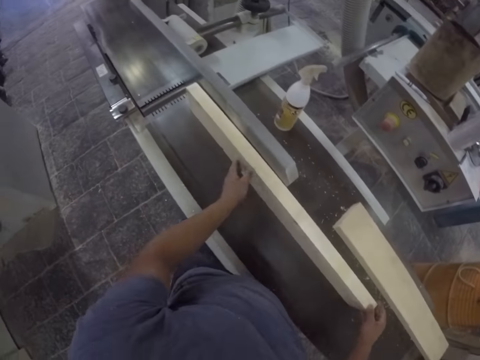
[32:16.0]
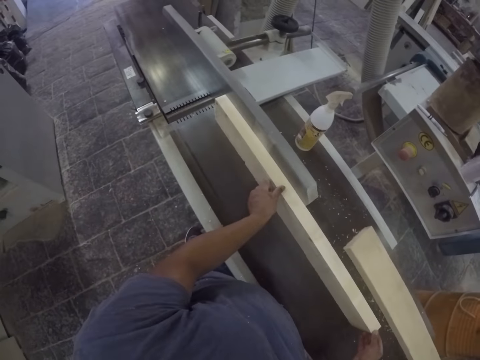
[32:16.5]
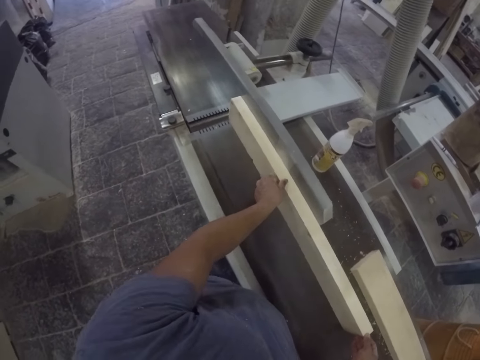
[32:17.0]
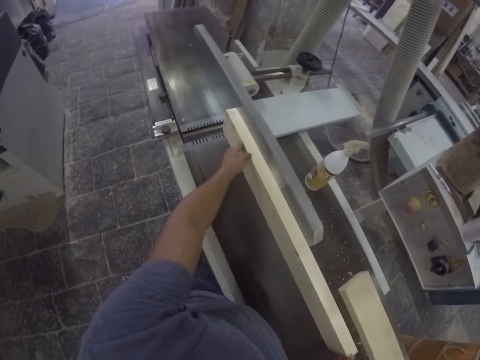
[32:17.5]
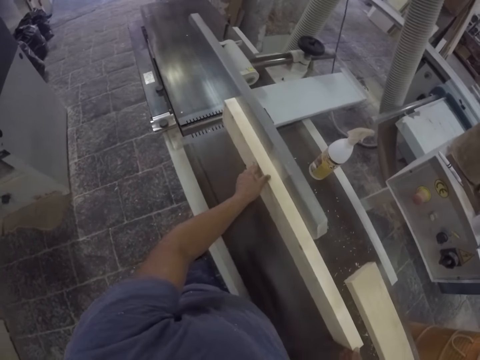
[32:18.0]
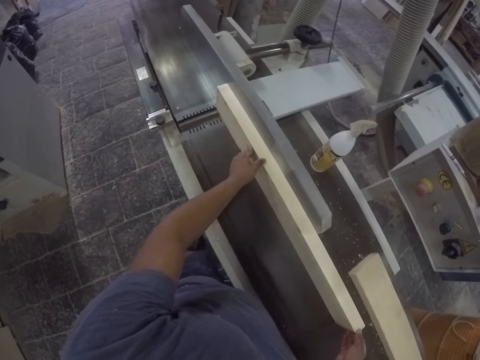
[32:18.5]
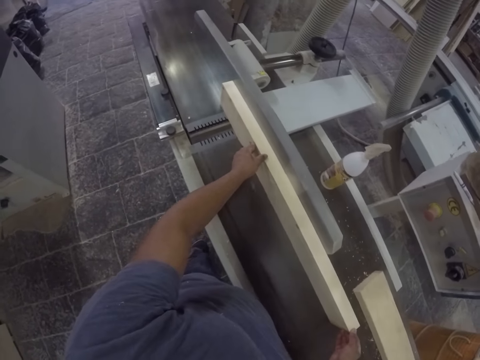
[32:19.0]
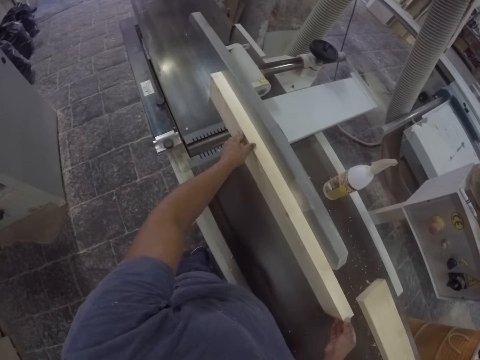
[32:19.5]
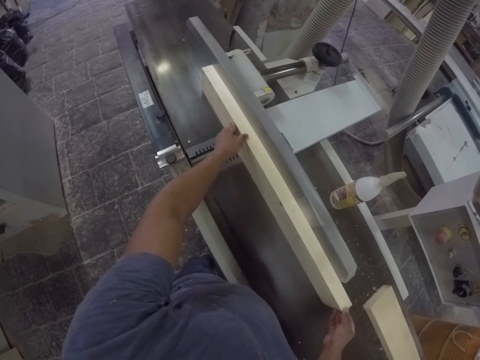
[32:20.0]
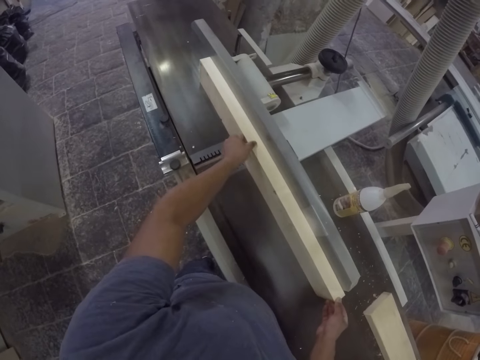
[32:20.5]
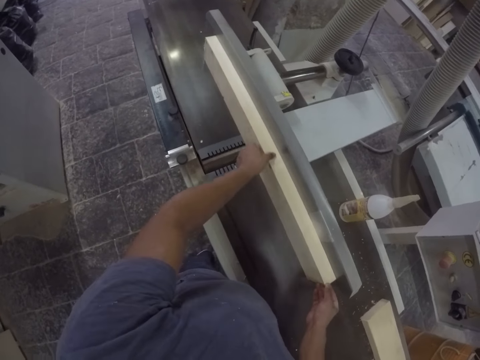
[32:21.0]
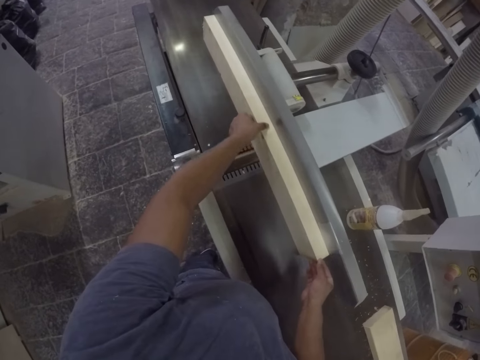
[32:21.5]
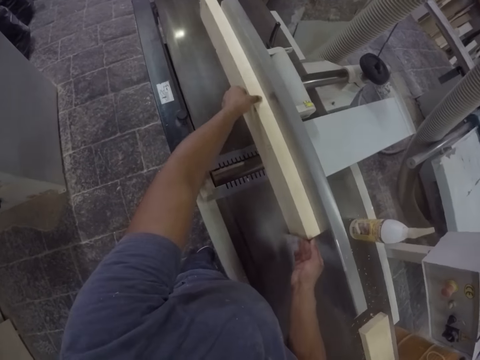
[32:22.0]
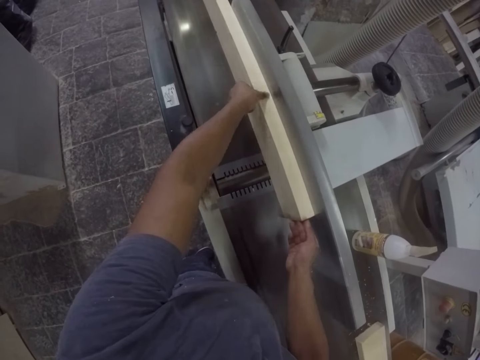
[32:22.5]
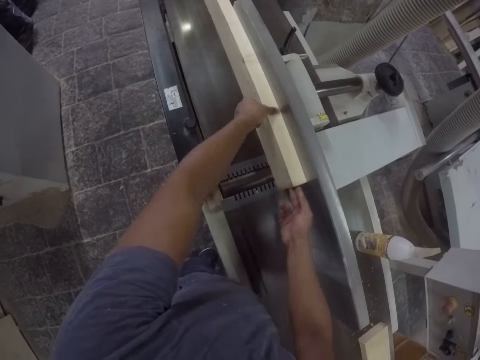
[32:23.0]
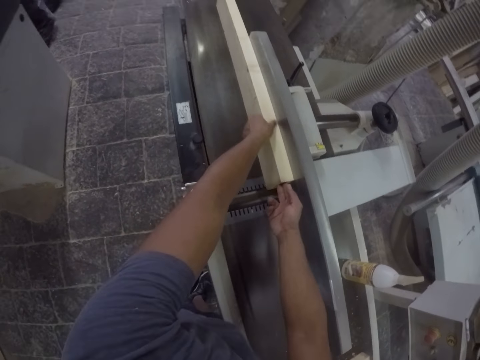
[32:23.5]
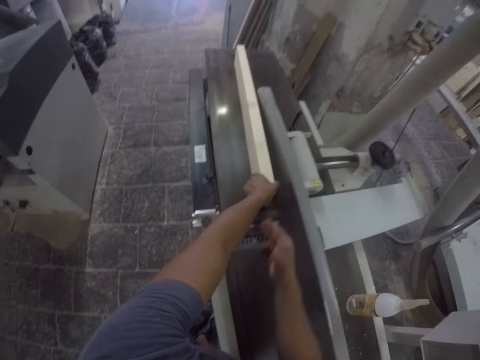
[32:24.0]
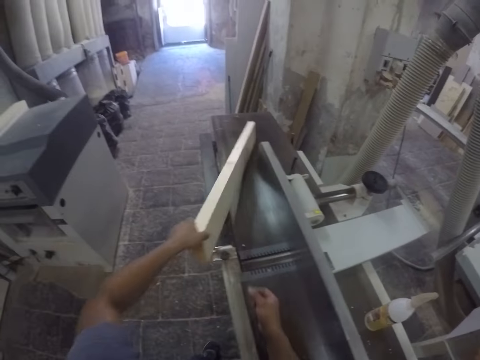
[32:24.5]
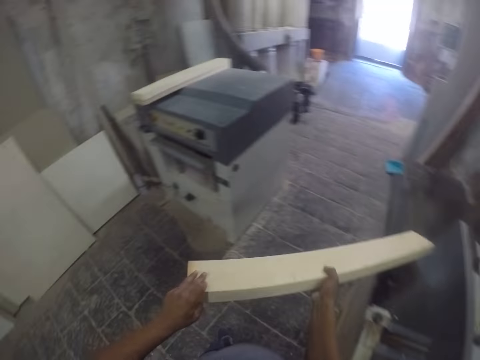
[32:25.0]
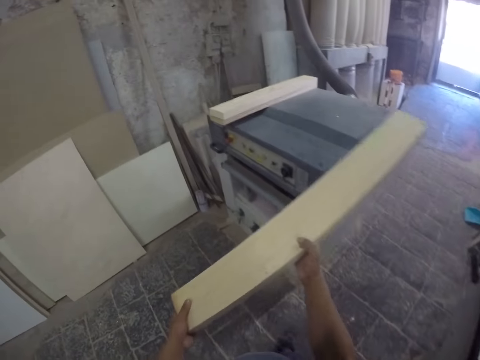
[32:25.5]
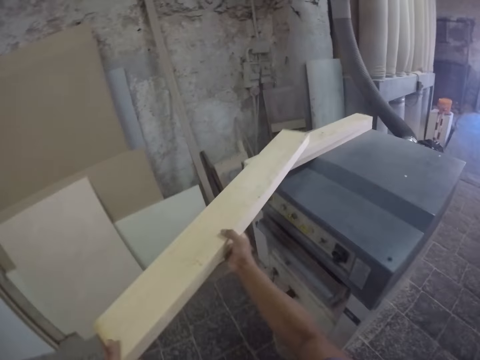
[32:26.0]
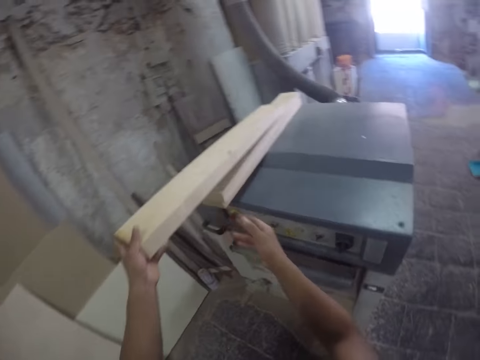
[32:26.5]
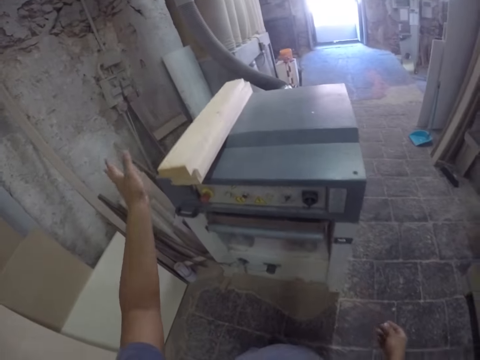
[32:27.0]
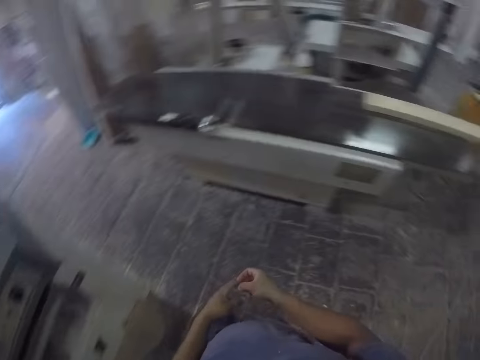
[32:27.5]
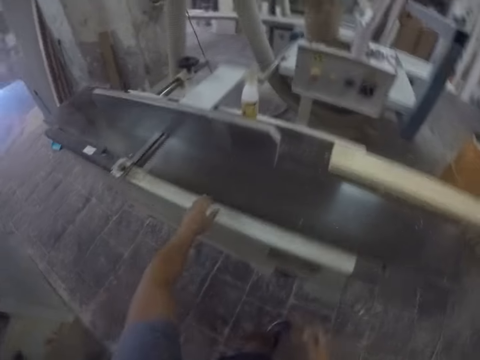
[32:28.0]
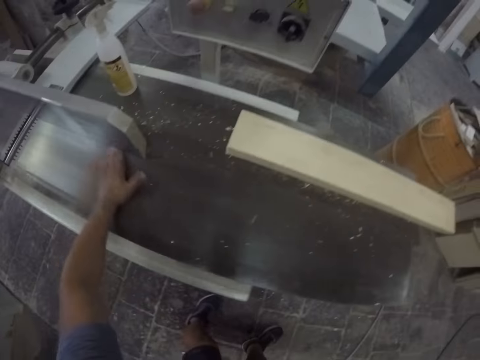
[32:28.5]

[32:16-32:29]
The camera wearer lifts the wood. He puts the wood plank on the sanding machine. He sands the wood plank with the sanding machine. He softens the wood and pushes the wood forward. He lifts the wood plank off the sanding machine. He holds the wood plank with both hands. He walks toward a wood planer. He puts the wood plank on another wood plank. He walks away from the wood planer. He turns around. He wipes the sanding table with his hand.

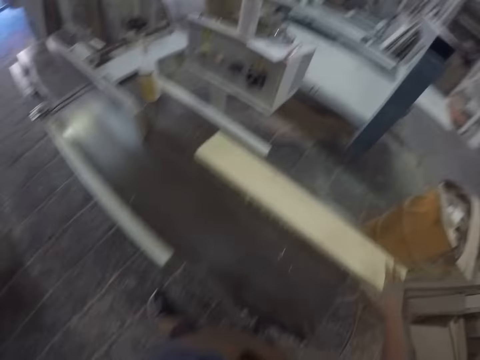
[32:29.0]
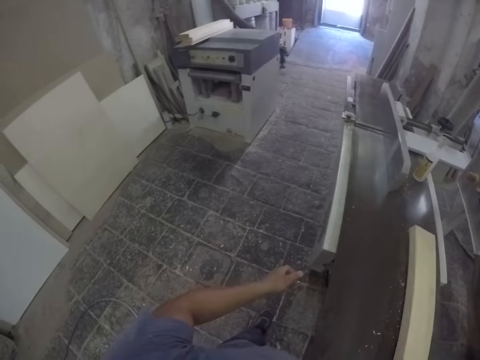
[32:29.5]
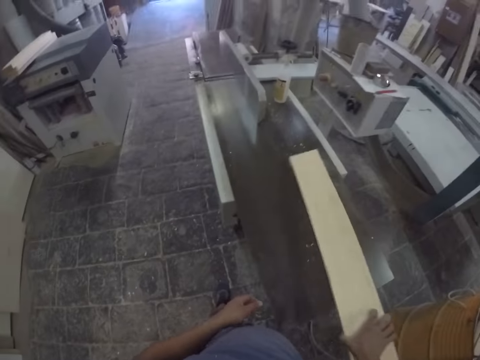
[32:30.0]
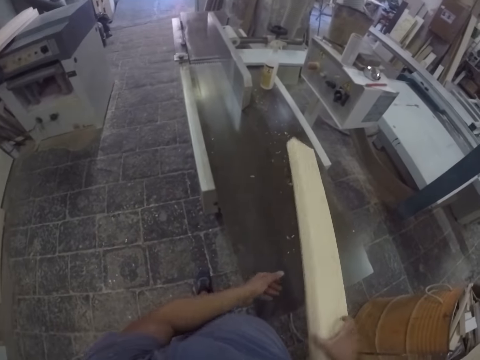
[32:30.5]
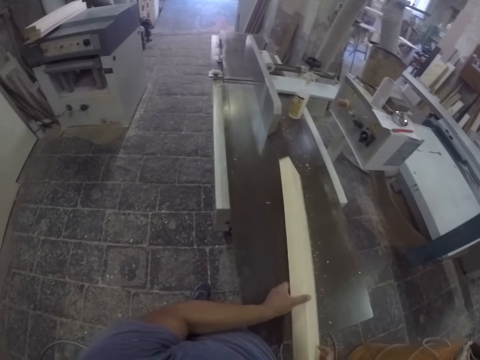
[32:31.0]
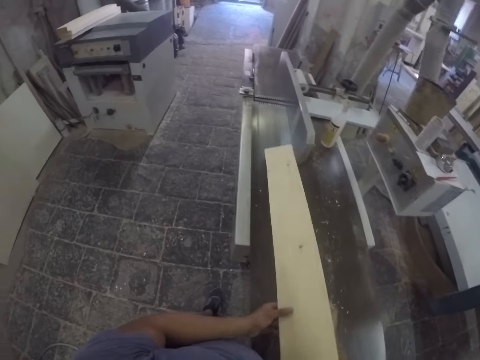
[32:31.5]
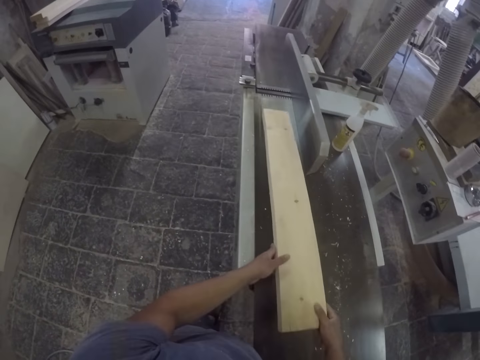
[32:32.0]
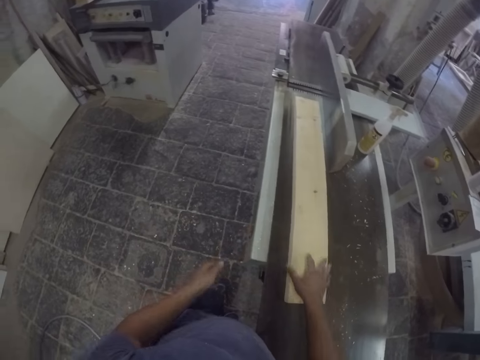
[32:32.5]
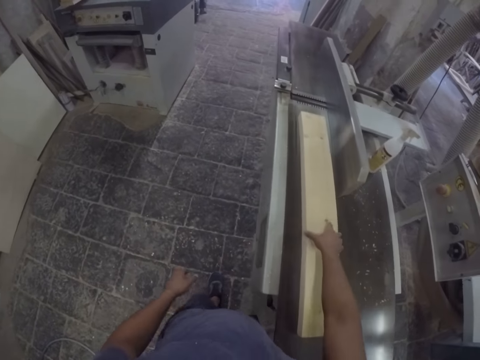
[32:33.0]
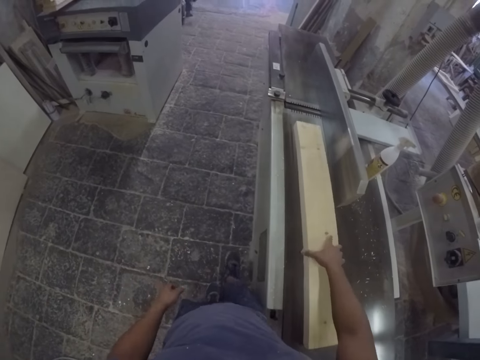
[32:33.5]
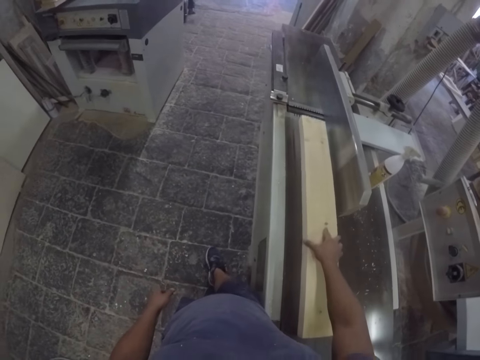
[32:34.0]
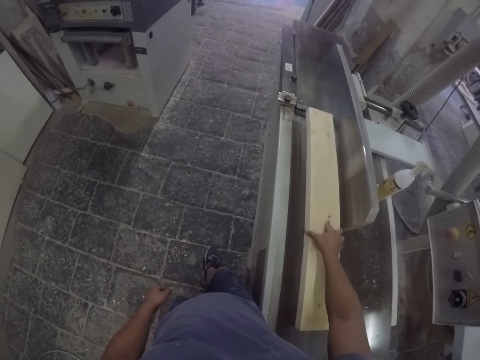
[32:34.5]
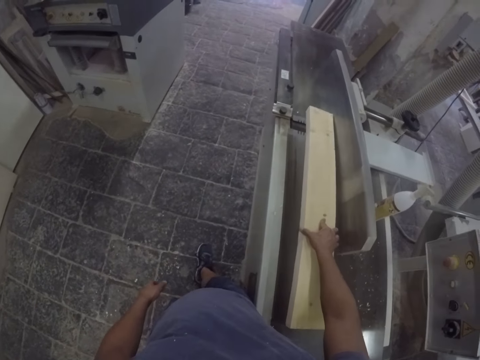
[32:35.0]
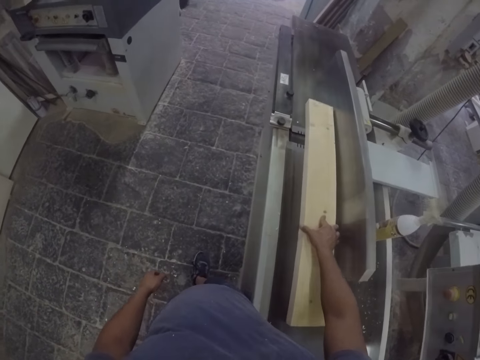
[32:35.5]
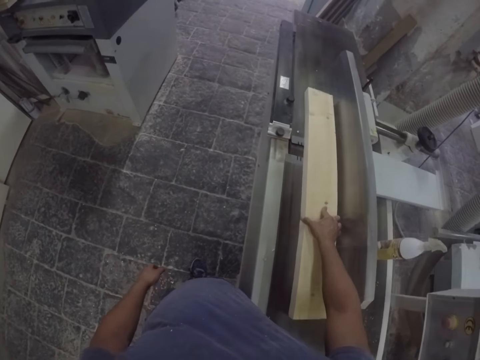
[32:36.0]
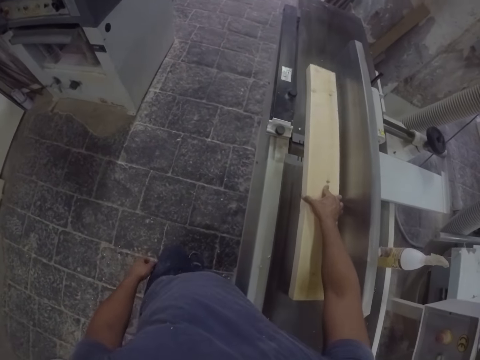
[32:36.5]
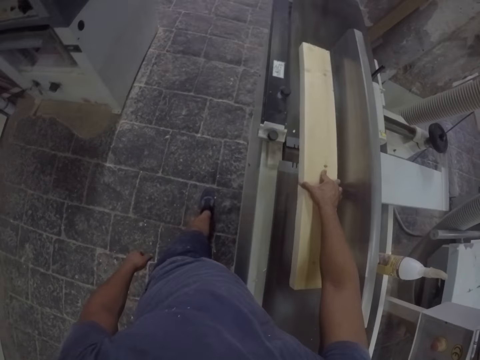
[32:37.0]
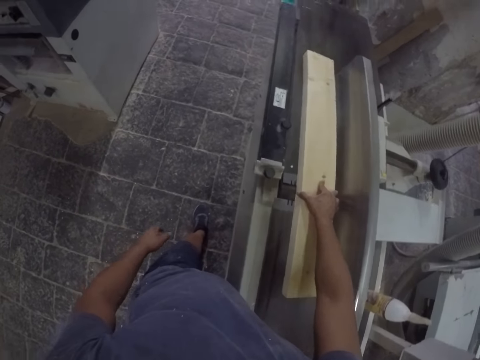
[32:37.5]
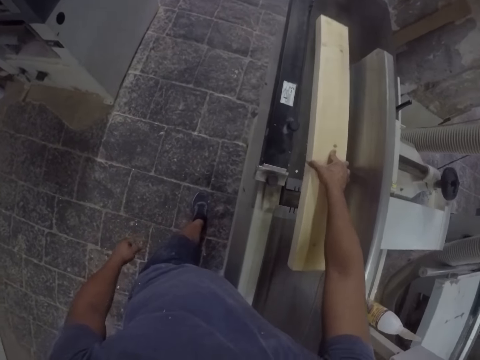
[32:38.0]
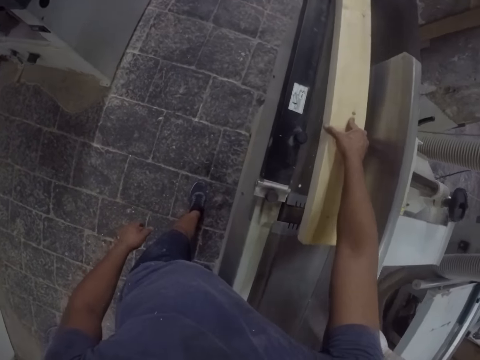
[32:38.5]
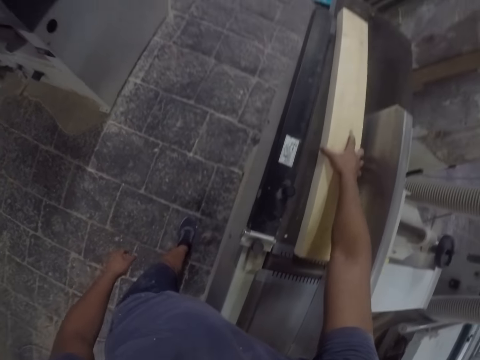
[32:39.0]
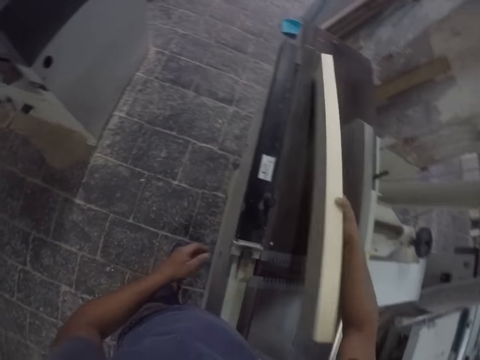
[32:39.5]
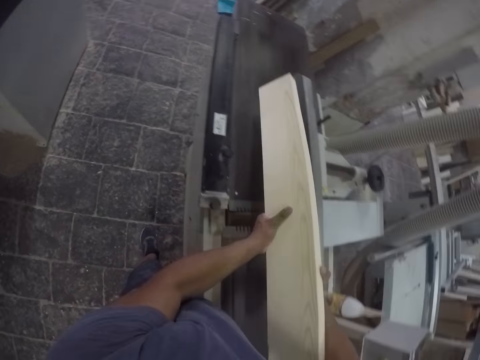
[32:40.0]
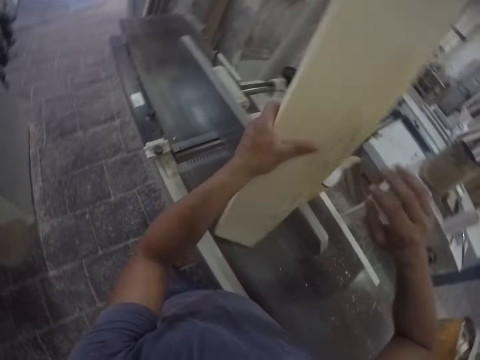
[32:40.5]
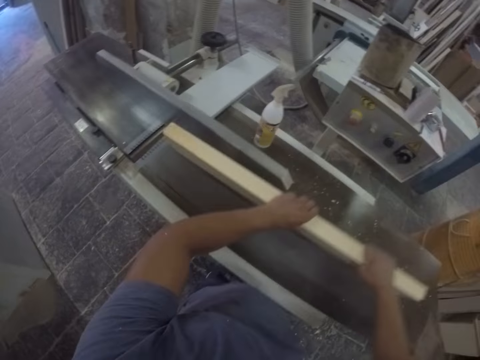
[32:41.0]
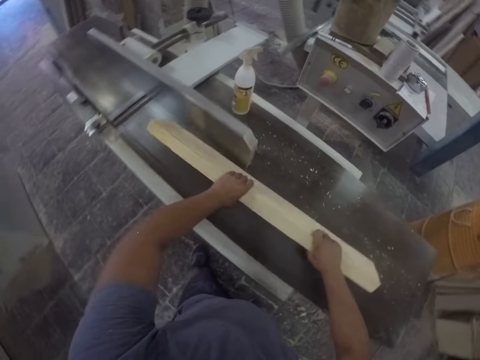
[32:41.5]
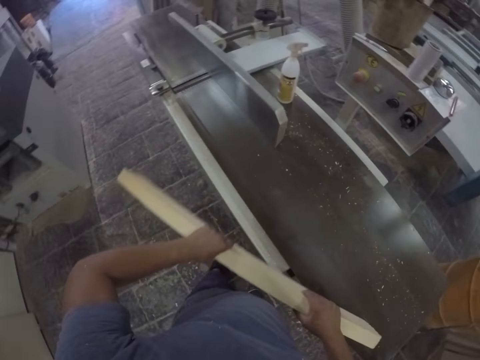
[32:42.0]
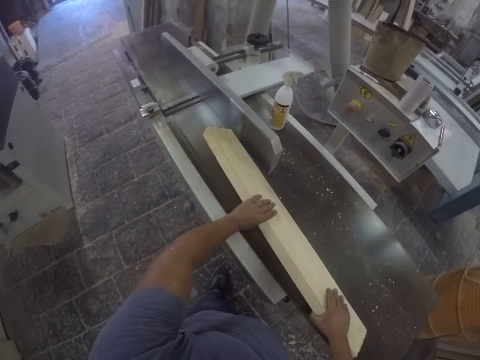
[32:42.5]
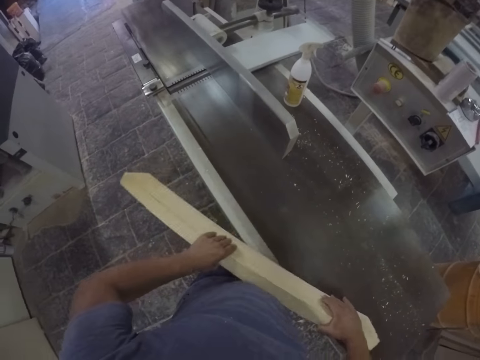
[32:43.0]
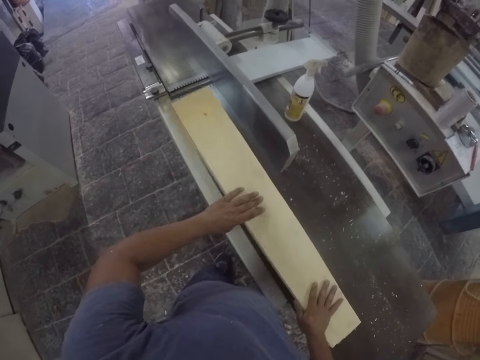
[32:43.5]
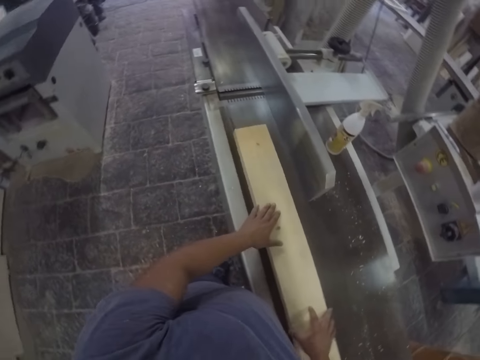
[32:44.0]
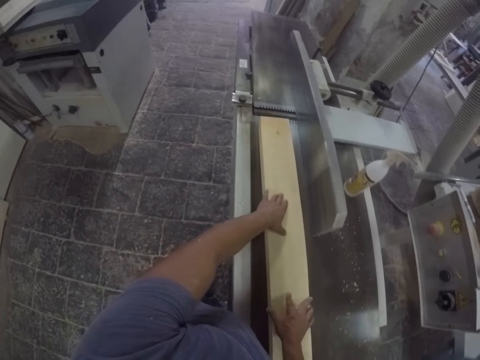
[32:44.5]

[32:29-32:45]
The camera wearer wipes the machine. They pick up a wood plank and flip the wood plank. They shake the wood. They drag the wood plank on the sanding machine. They push the wood forward. They sand the wood plank with the sanding machine. They lift the wood plank off the sanding machine and flip the wood plank. They put the wood plank on the sanding machine. They wipe the sanding machine with the wood plank. They put the wood plank on the sanding machine and drag the wood plank on the sanding machine.
